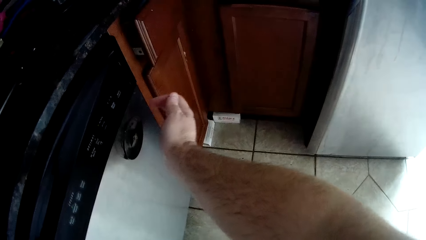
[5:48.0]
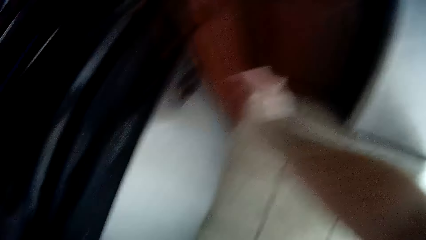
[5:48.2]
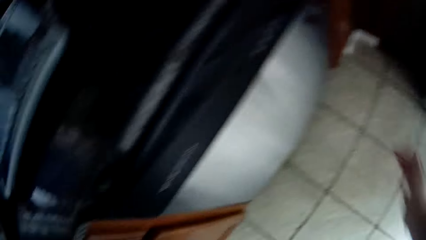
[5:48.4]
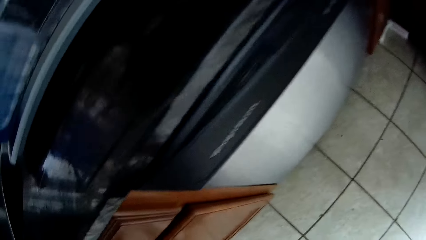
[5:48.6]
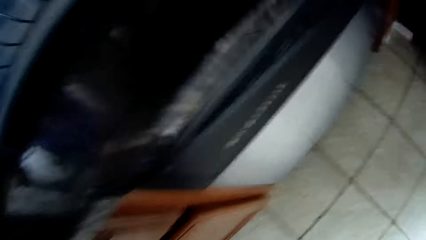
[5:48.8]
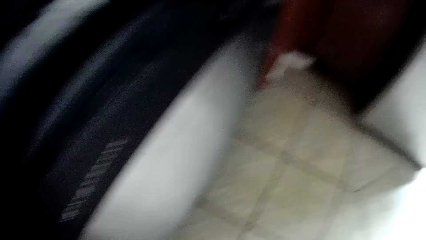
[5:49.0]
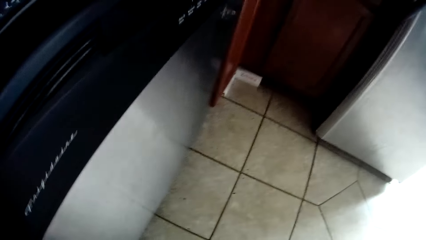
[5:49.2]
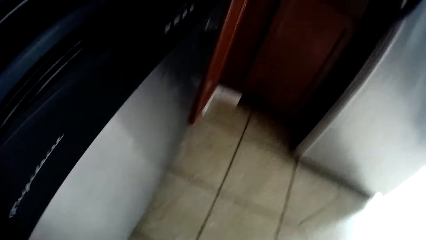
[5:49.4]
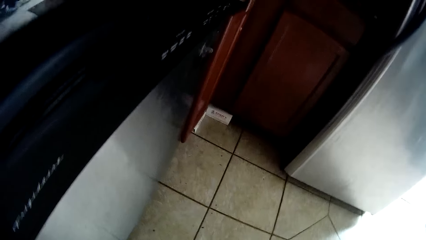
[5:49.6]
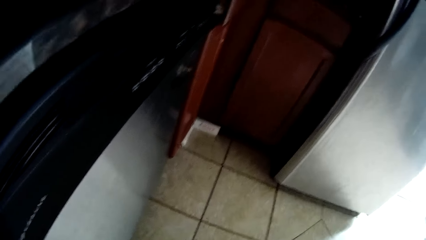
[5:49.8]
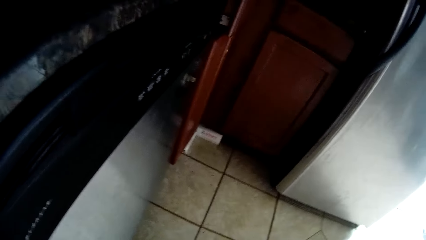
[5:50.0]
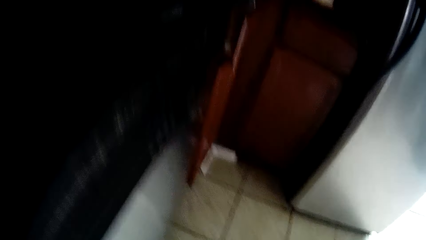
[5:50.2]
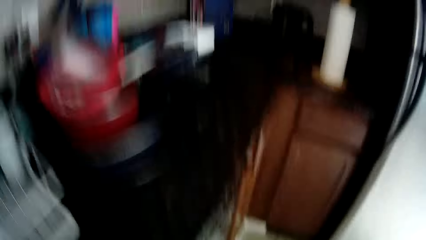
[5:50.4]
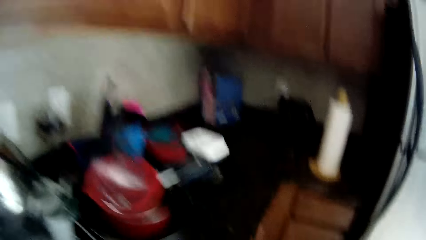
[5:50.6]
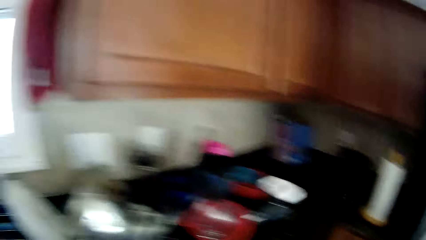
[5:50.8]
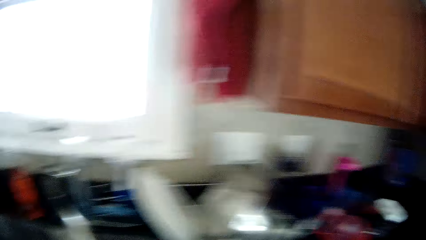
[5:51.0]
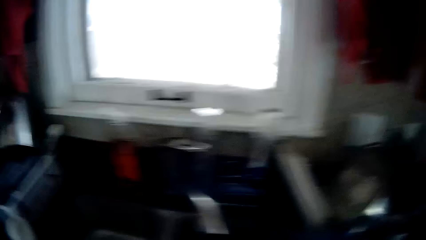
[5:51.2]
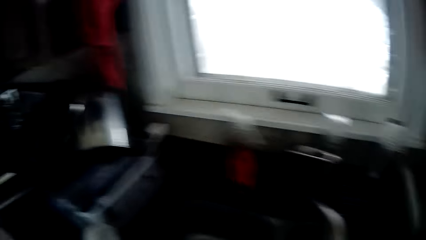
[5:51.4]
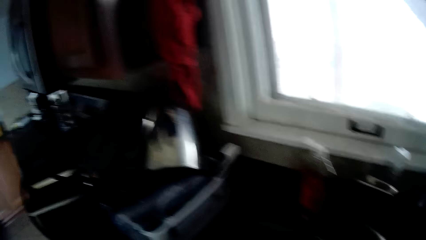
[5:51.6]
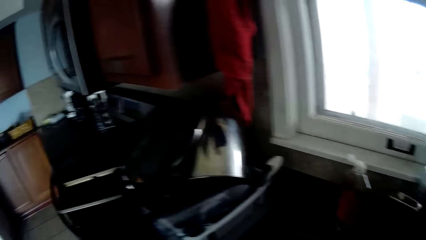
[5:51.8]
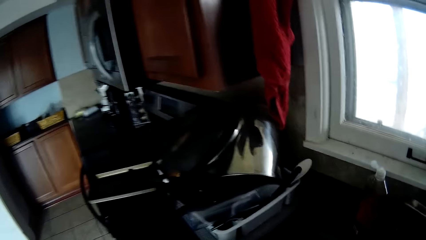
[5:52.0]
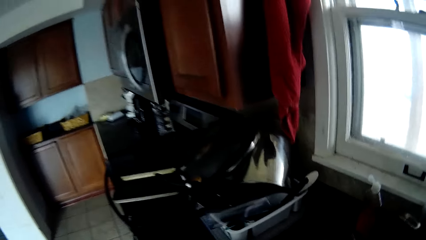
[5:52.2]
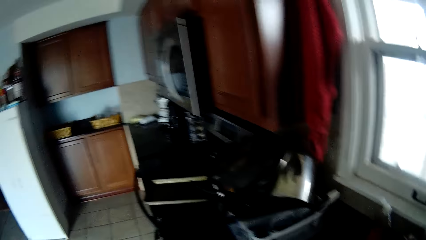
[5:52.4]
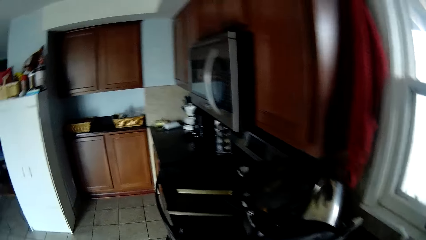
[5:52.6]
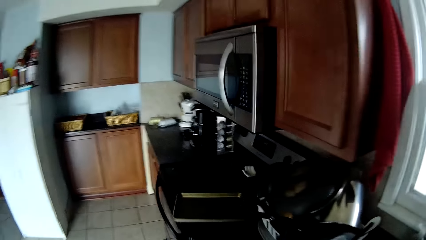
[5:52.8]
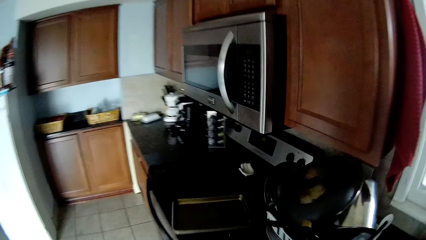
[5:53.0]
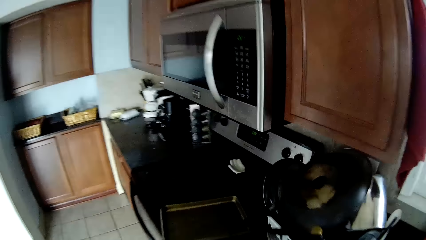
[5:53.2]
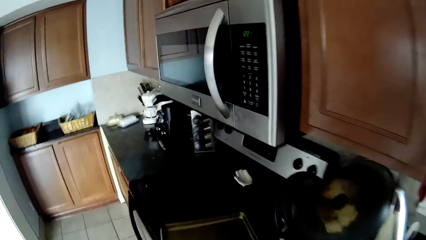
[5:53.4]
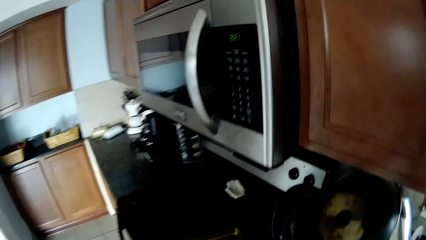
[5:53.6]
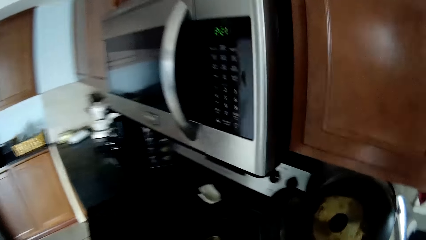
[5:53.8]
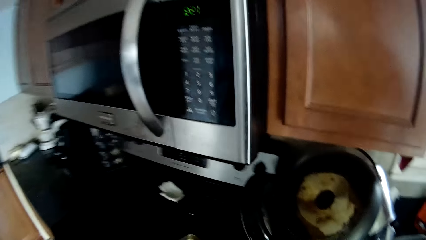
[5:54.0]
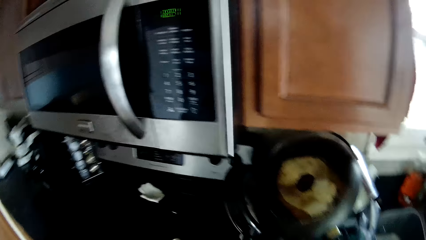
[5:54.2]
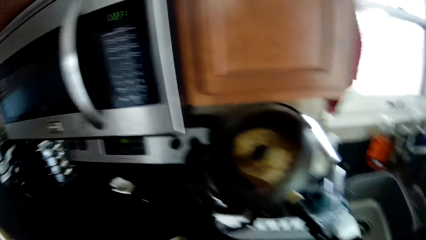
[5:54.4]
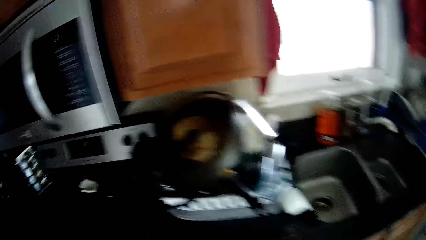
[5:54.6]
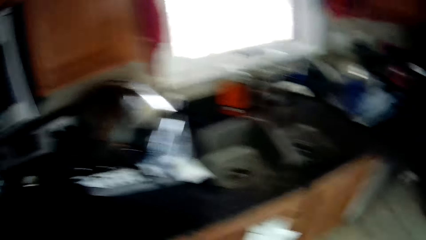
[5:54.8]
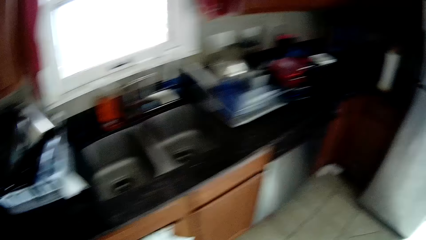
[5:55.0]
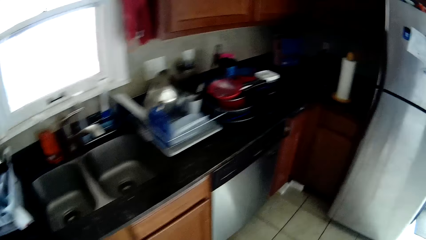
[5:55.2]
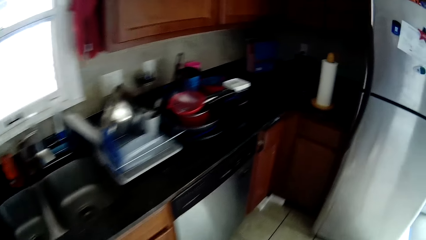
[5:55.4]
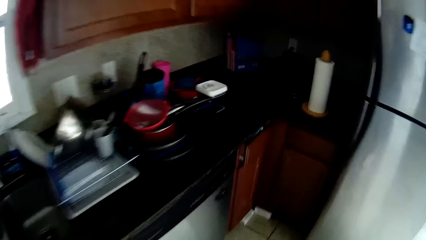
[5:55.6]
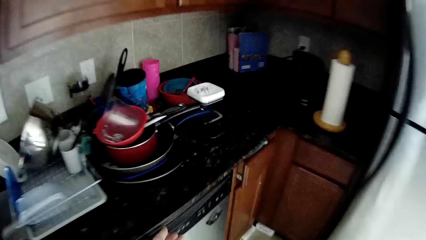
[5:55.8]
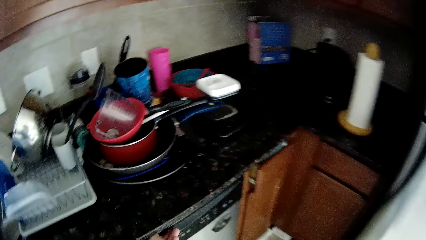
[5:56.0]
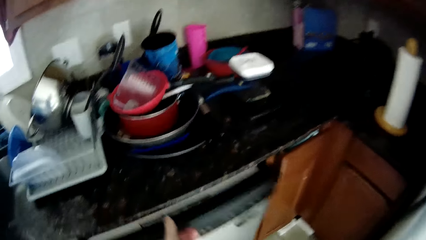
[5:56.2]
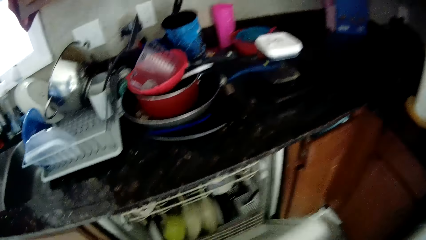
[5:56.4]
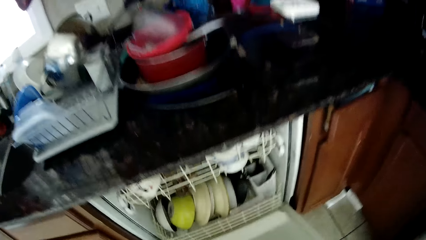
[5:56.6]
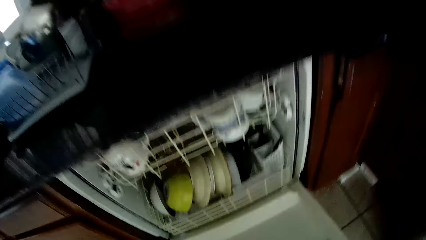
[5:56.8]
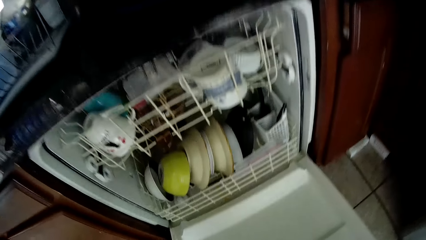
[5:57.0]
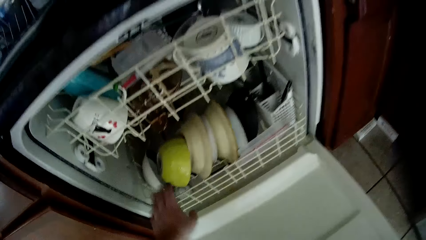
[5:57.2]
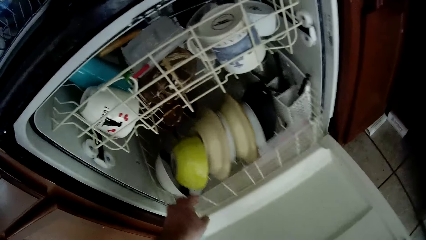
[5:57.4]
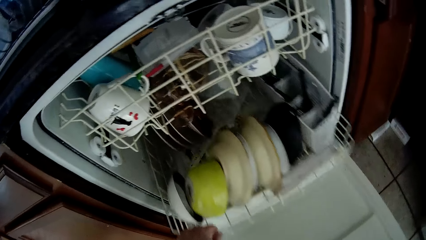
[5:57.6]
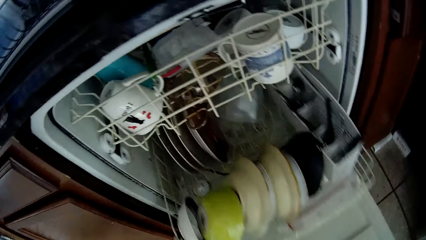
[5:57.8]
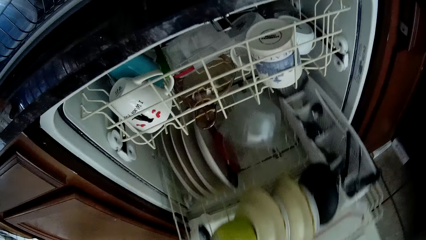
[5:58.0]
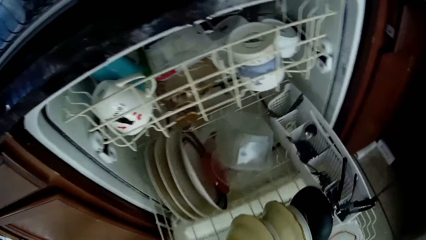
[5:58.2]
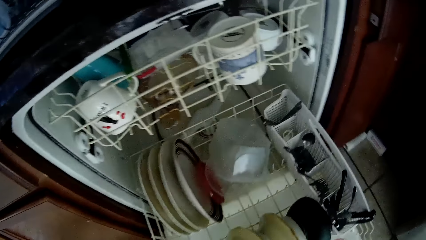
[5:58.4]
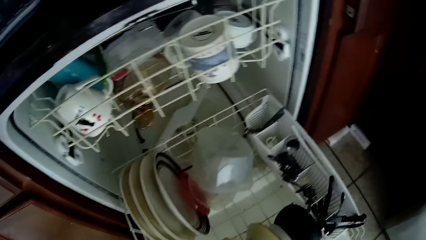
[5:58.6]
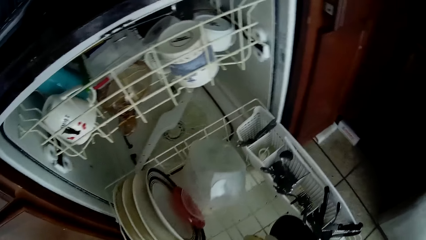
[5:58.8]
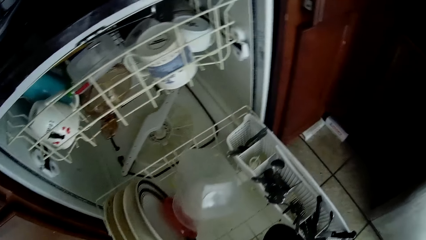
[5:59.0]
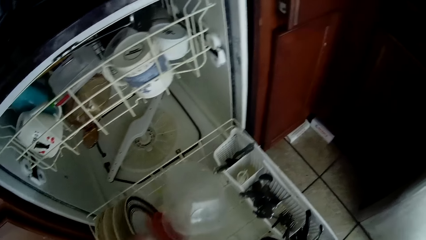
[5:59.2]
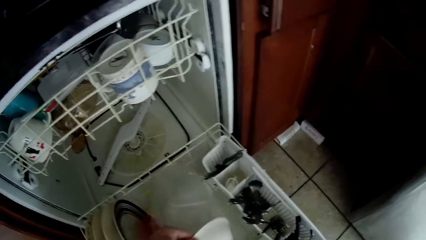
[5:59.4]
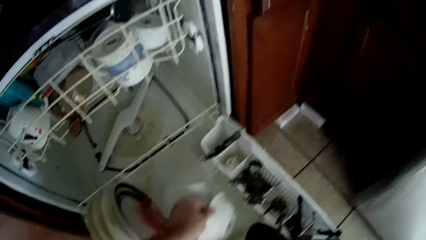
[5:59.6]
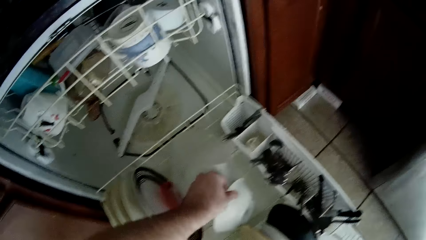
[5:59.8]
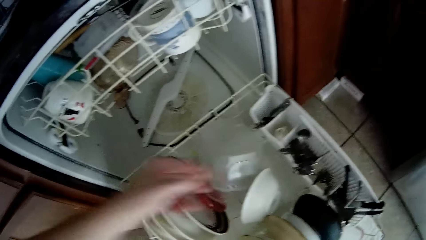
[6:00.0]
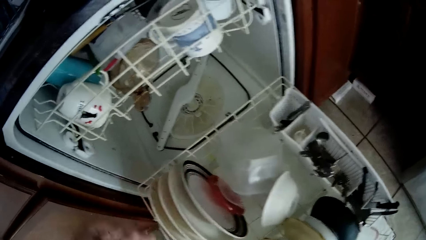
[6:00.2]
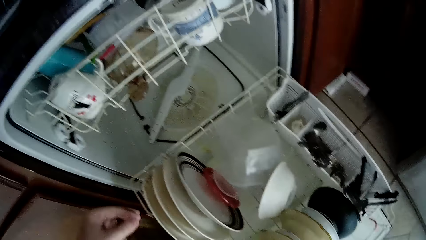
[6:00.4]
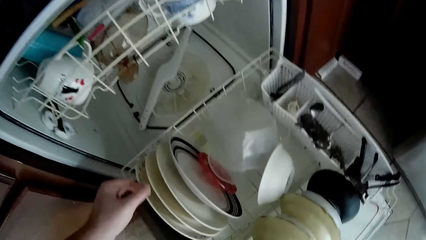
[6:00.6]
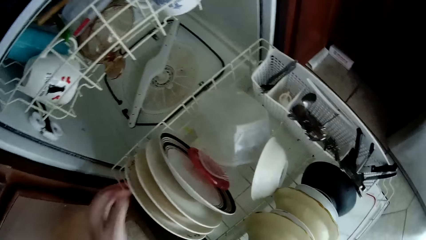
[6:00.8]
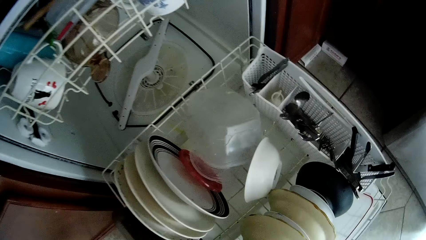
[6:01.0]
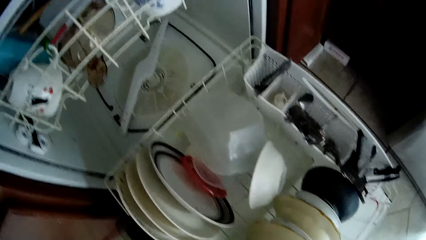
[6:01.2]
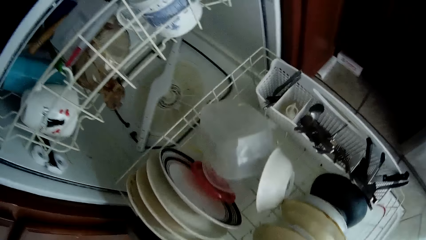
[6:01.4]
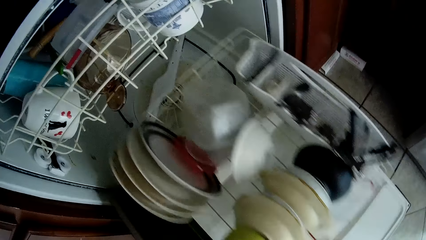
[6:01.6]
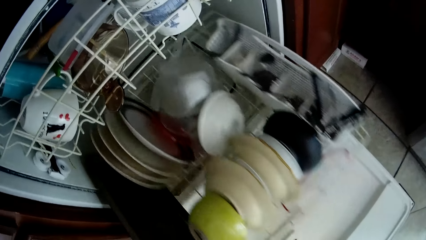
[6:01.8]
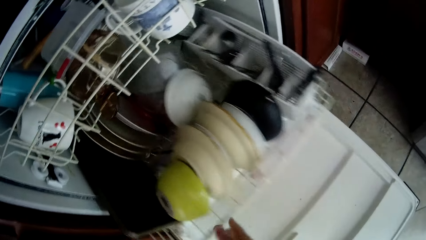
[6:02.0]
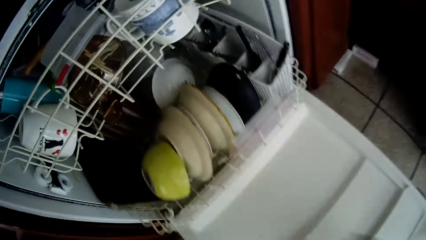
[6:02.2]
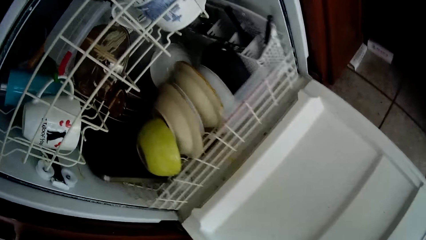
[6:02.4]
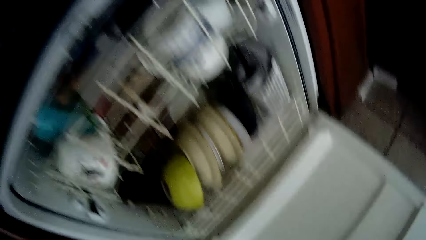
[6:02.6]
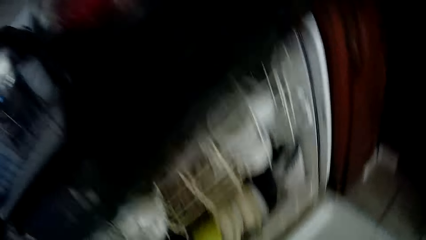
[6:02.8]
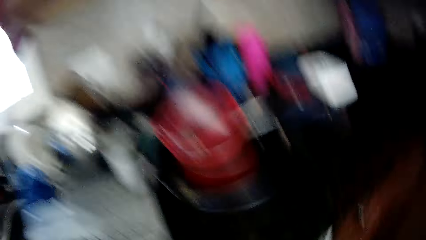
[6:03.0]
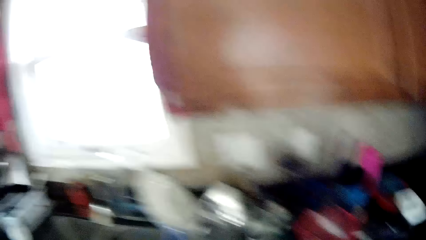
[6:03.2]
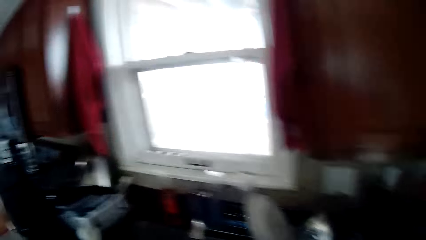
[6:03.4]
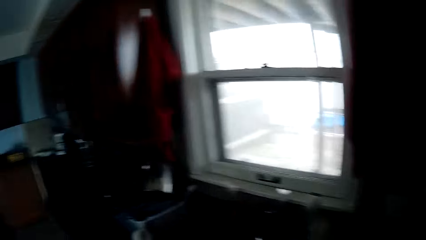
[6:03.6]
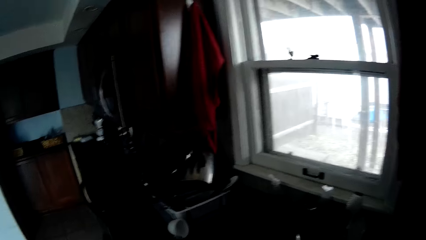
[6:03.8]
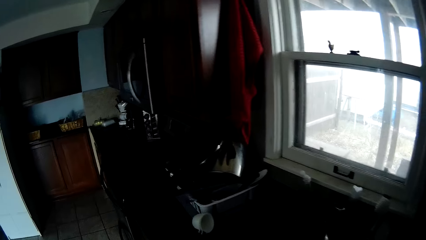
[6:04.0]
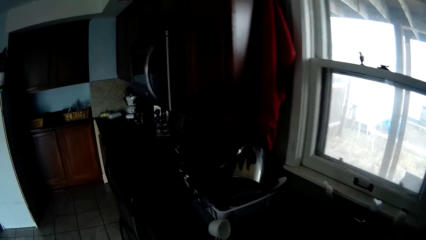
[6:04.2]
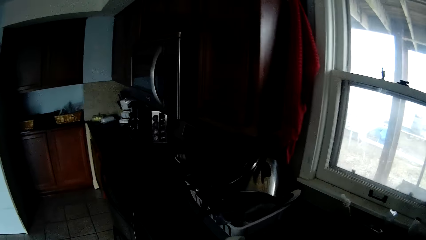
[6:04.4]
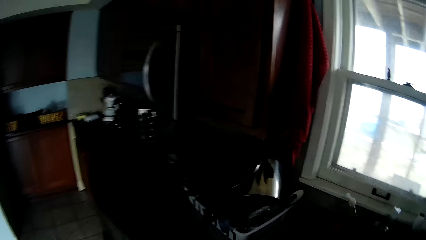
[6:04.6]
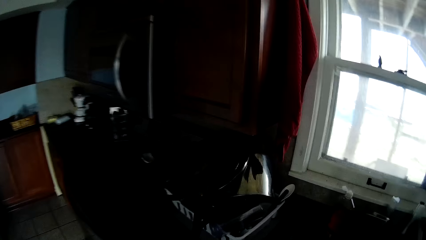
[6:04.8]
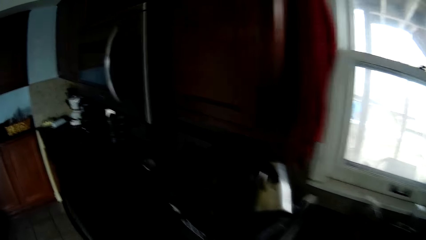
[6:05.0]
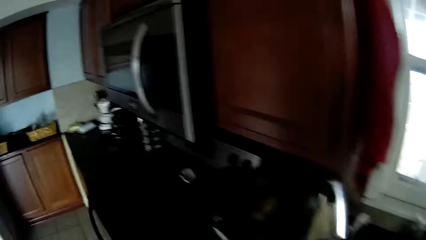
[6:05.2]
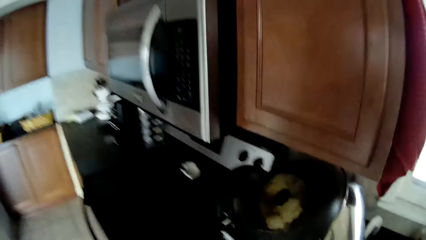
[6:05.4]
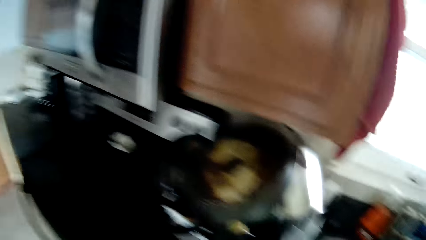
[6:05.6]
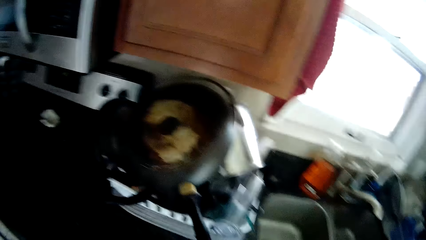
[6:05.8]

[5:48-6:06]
The camera wearer picks up a tray from the counter top. They stare around. They open the dishwasher. They pull the wash tower or utensils rack. They touch the plates in the dishwasher. They stare at the utensils. They push the utensils rack in the drawer. They close the dishwasher. They walk around the house. They pick up the utensils from the counter top.
